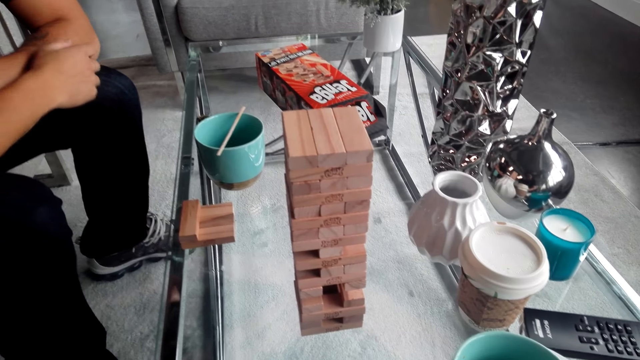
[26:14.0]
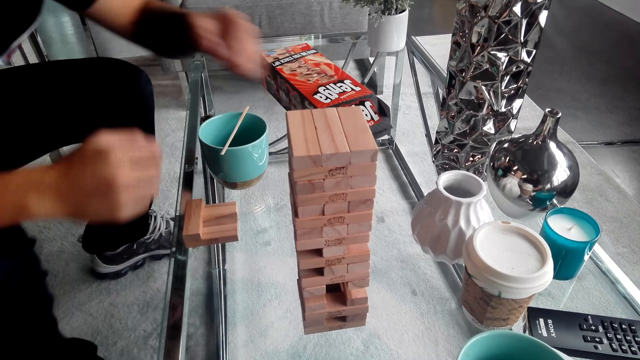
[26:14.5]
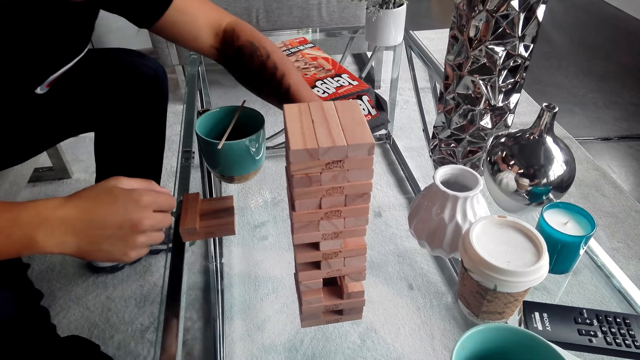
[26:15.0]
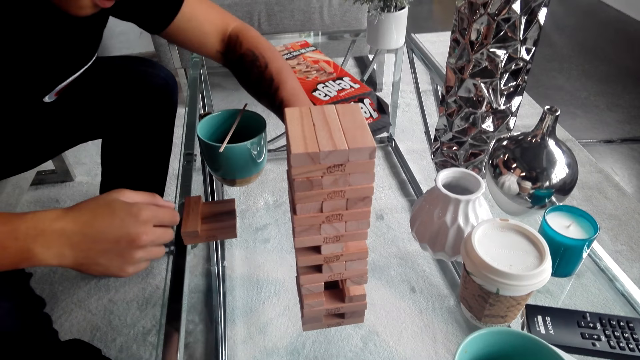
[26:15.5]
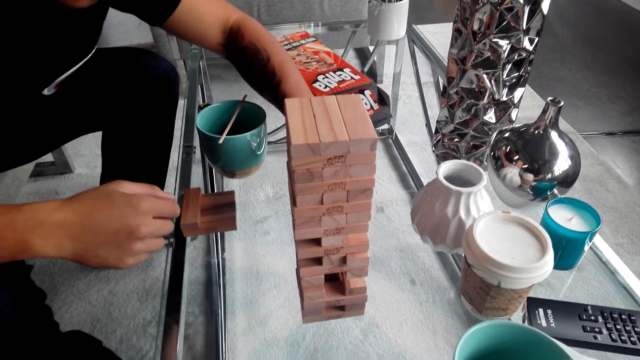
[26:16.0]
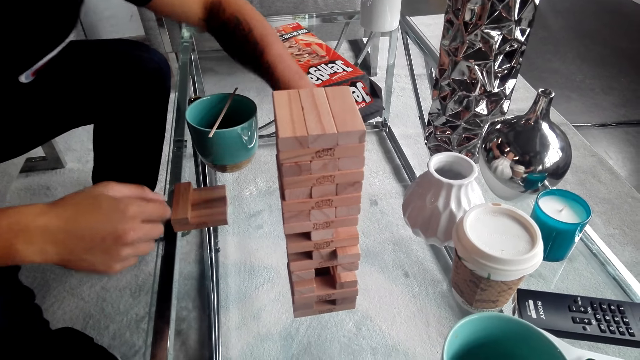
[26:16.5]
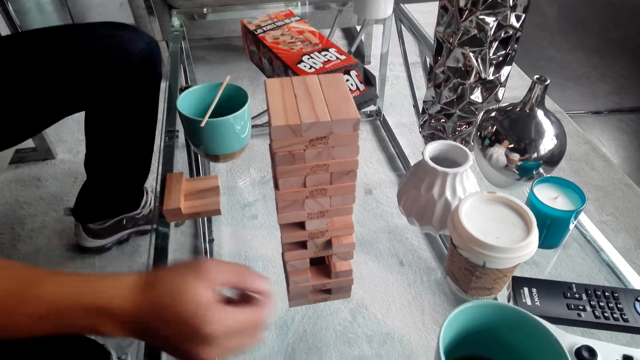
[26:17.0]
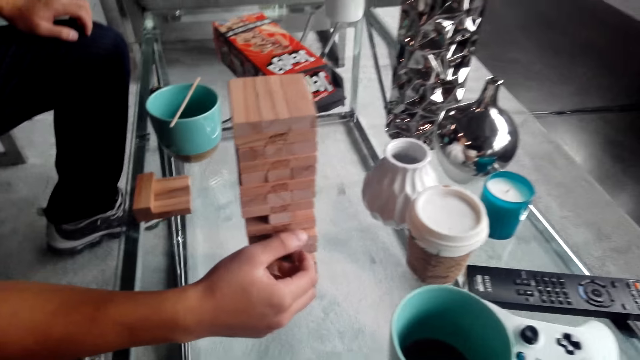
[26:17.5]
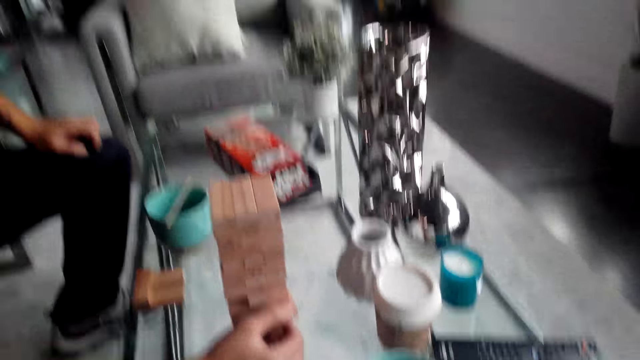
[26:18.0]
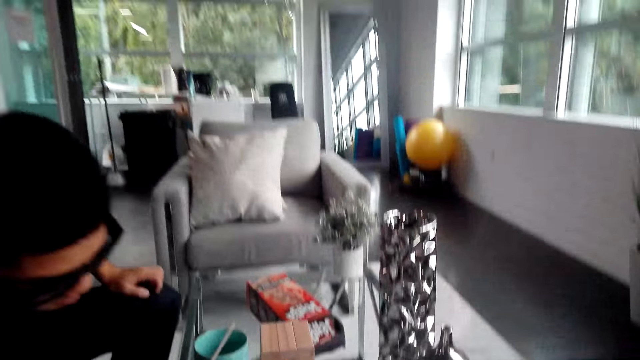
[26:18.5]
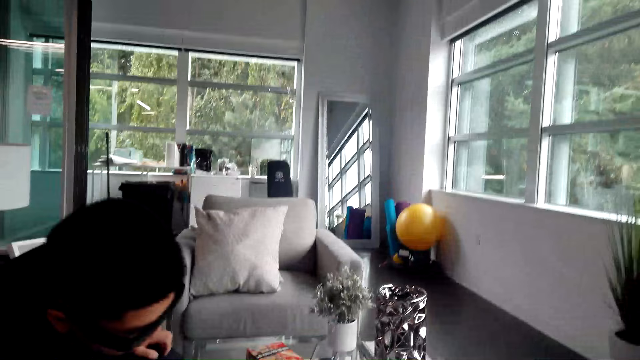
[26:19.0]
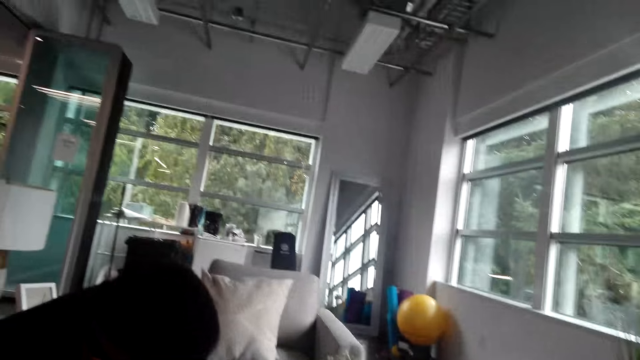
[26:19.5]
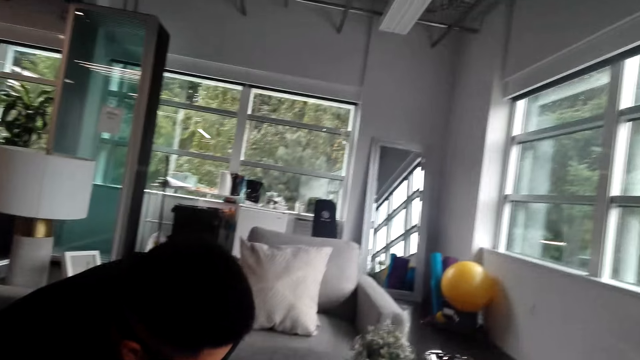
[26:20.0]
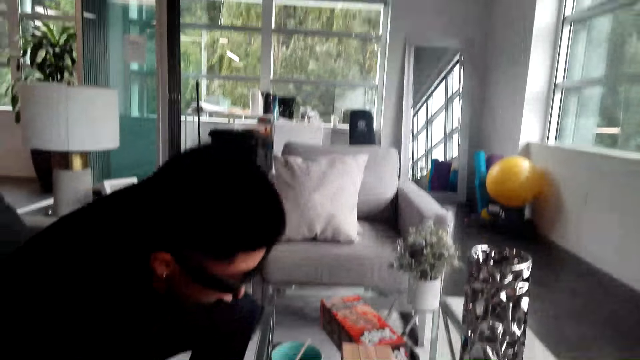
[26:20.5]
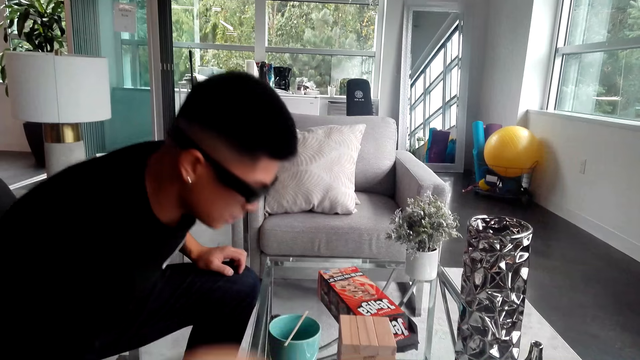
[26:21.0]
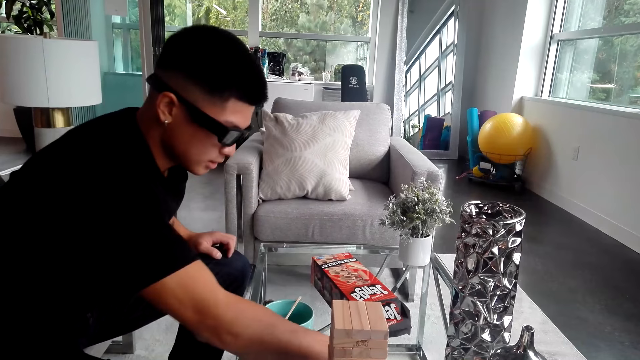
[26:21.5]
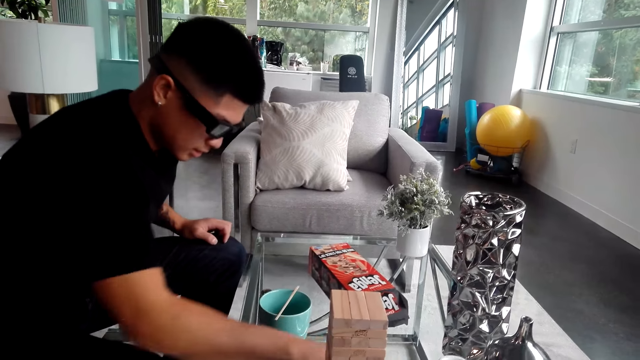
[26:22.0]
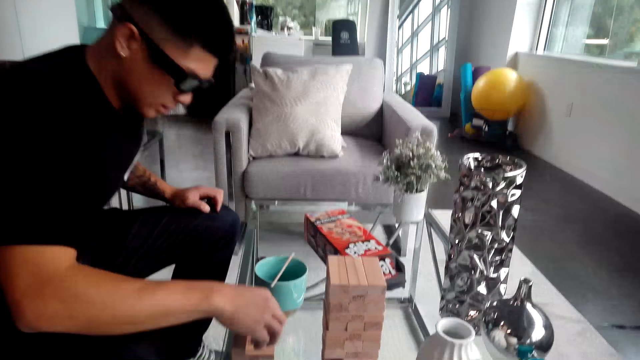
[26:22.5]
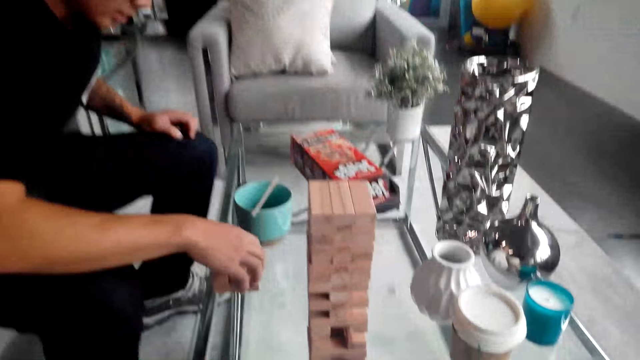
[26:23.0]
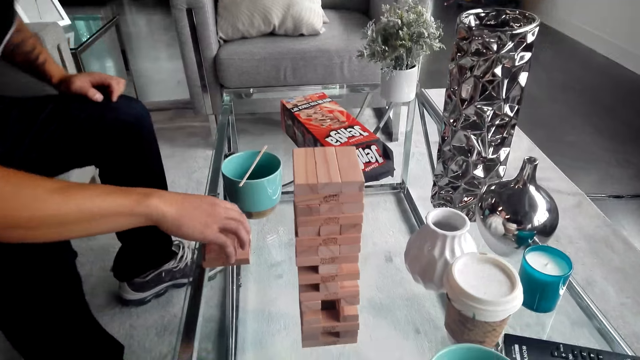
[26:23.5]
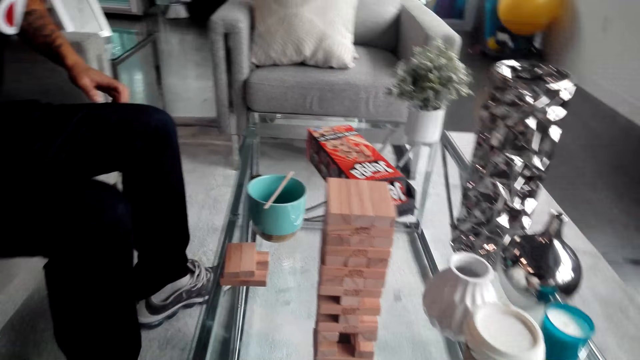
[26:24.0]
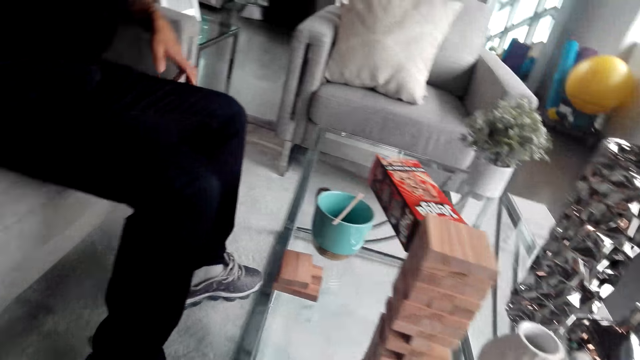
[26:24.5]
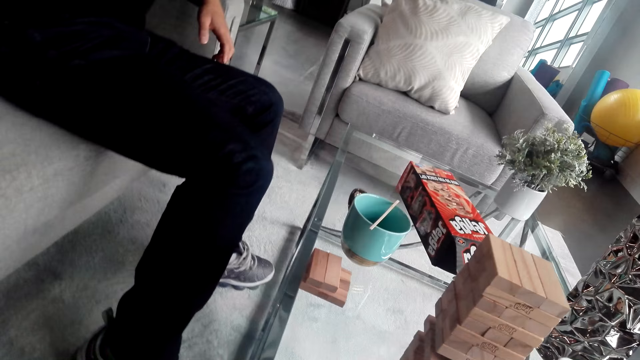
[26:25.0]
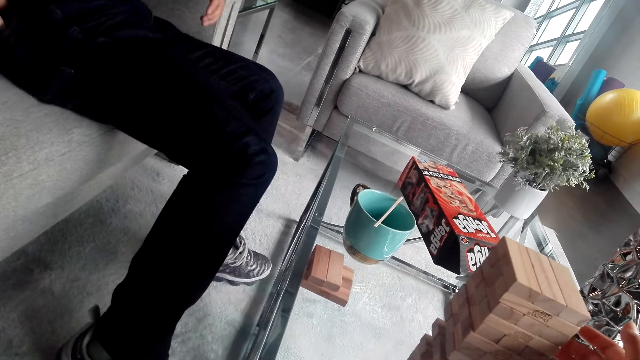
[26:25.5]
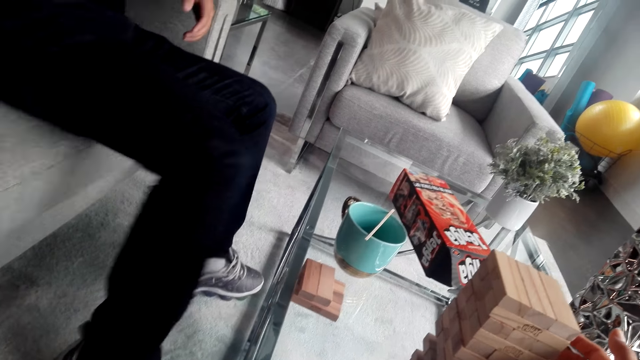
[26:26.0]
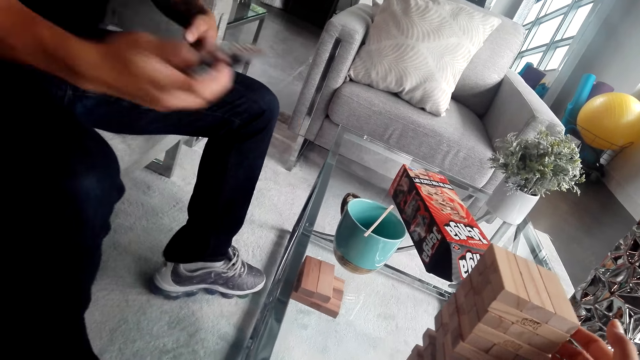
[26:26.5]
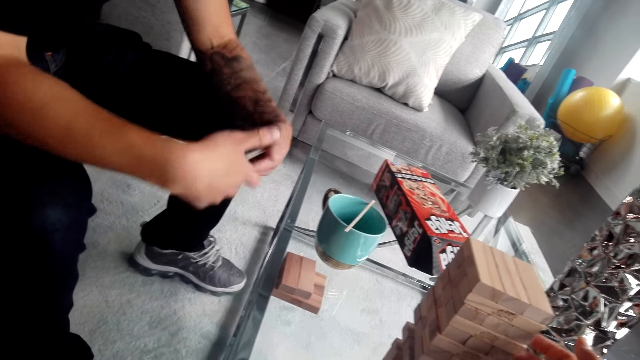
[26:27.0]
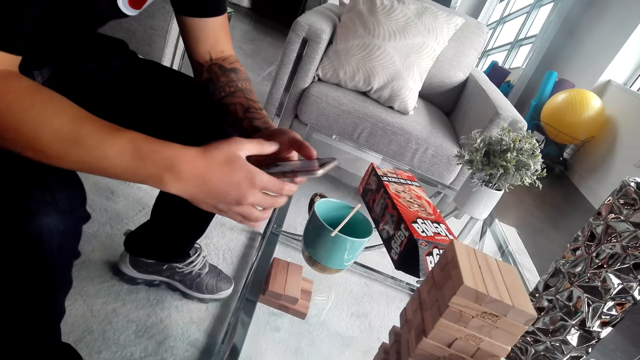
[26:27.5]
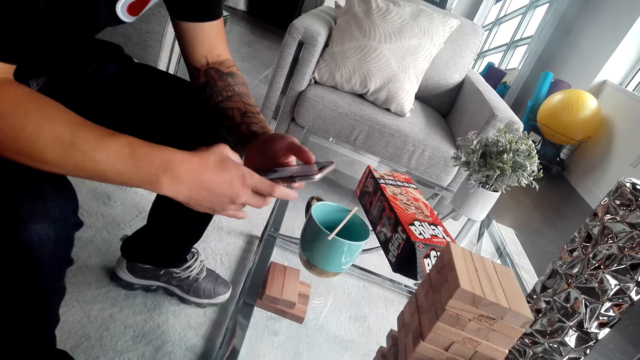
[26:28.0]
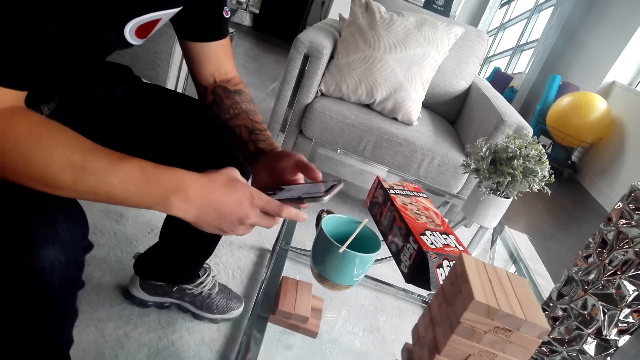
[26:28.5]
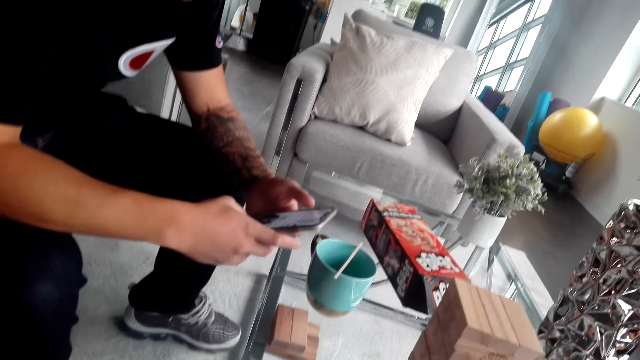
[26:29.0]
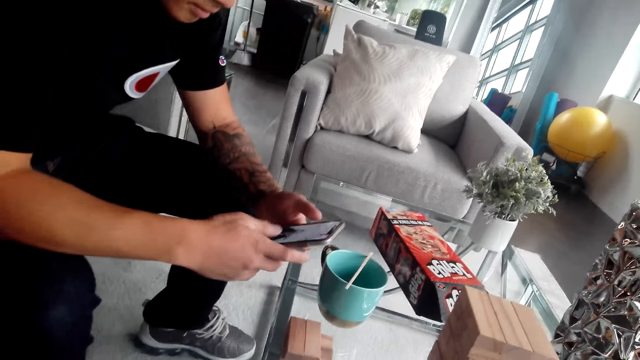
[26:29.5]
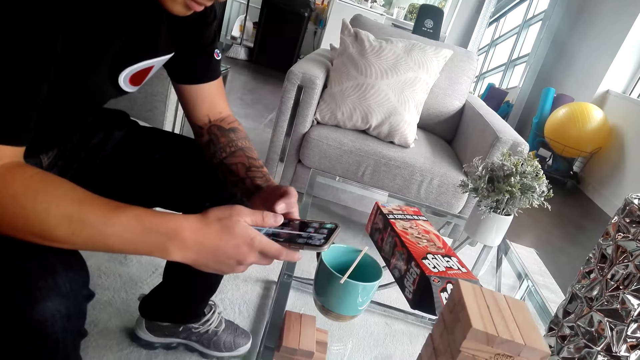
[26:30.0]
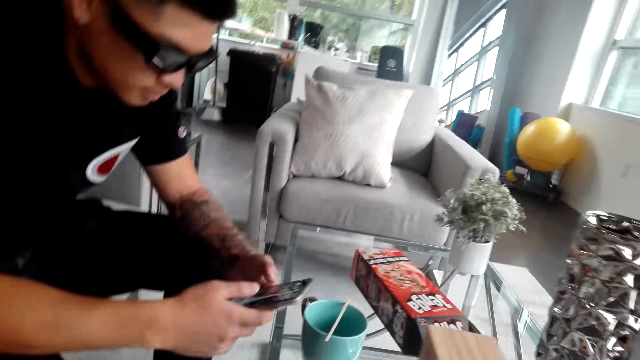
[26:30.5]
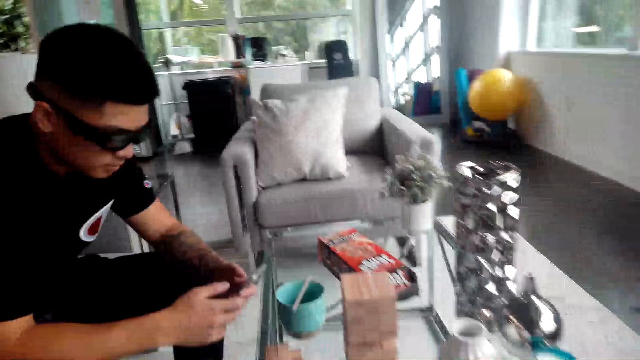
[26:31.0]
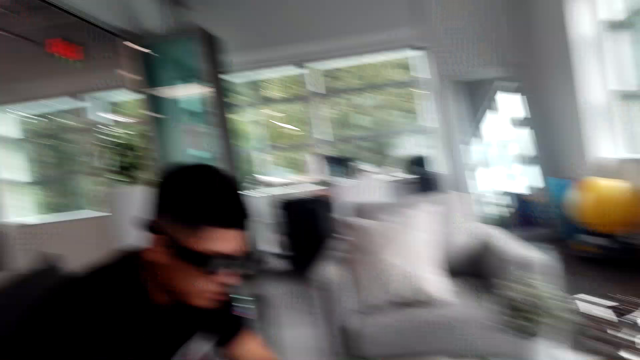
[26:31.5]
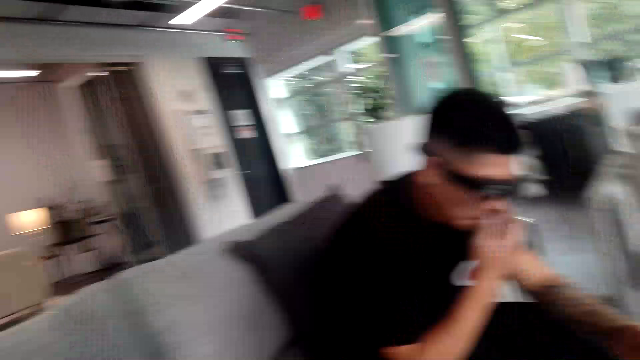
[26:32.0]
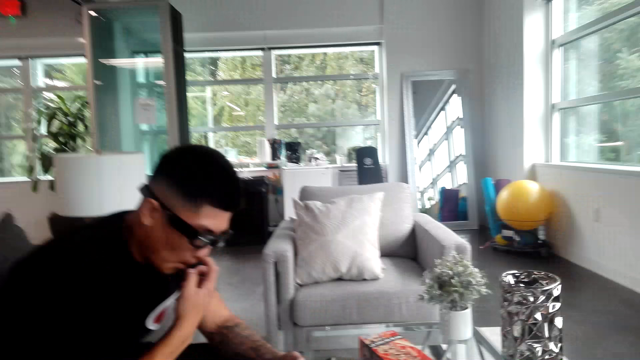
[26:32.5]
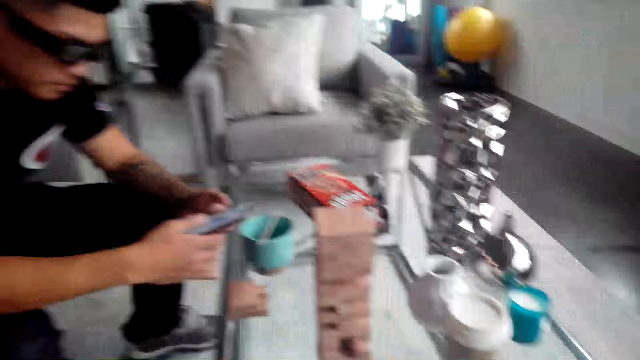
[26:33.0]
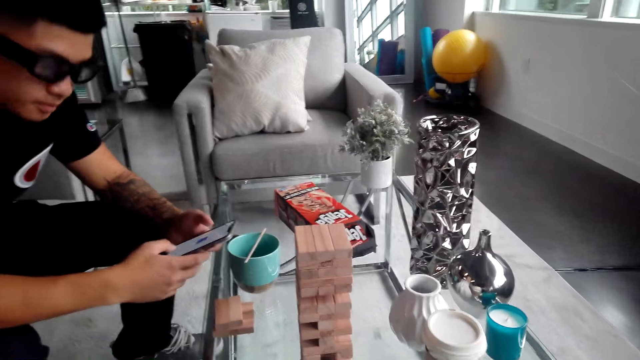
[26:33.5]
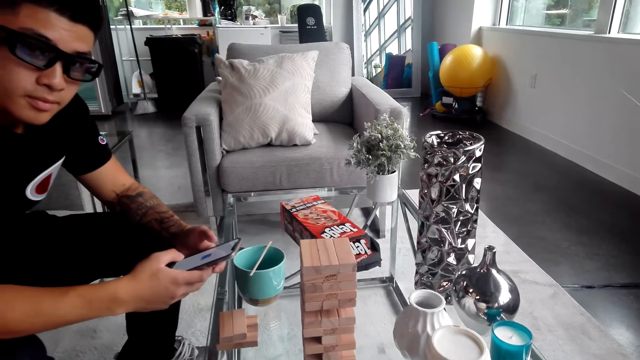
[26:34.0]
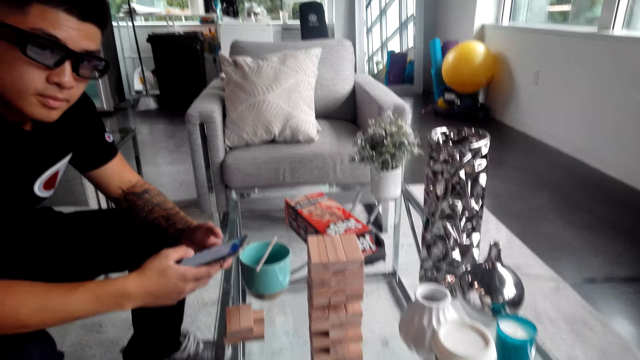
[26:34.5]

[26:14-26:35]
A man removes the Jenga block. The man plays the Jenga game and takes the Jenga block. The man drops a piece of the Jenga game on the table. The man puts his hand in his pocket and removes the phone in his pocket. The man operates the phone.
